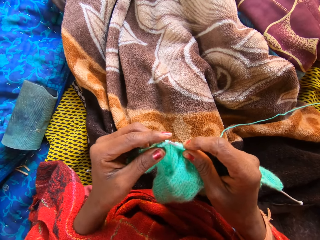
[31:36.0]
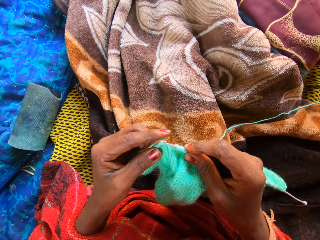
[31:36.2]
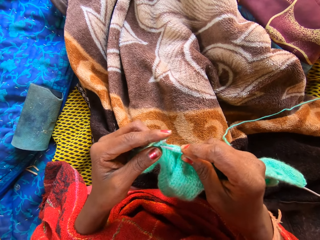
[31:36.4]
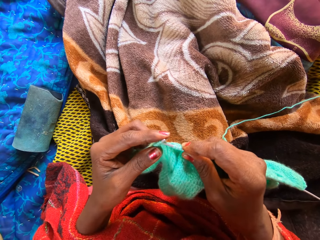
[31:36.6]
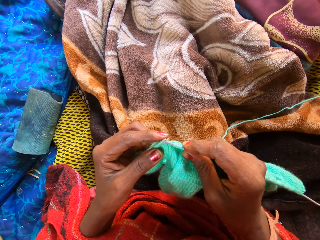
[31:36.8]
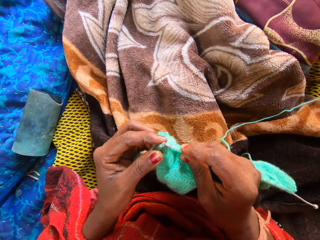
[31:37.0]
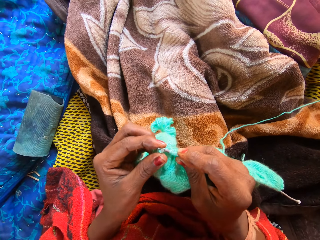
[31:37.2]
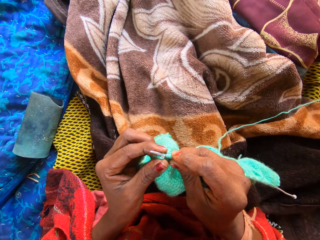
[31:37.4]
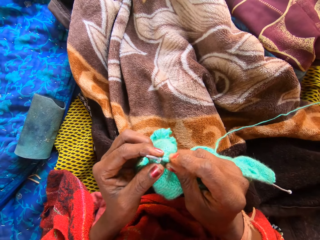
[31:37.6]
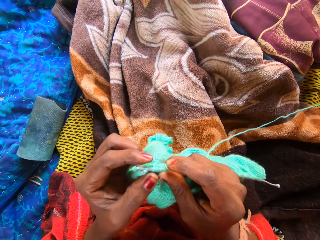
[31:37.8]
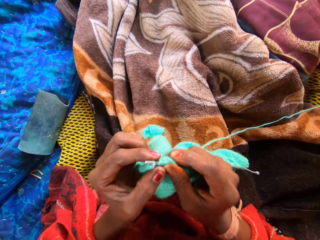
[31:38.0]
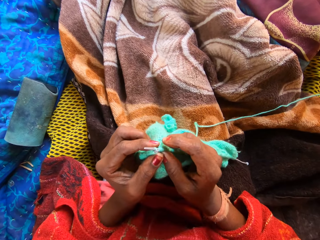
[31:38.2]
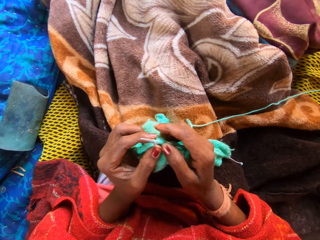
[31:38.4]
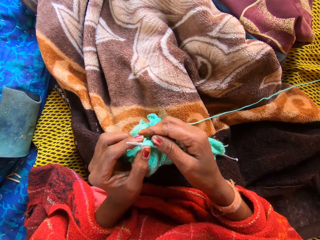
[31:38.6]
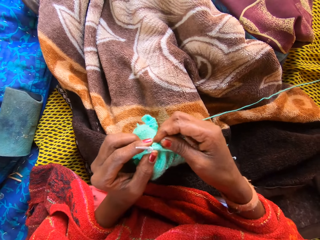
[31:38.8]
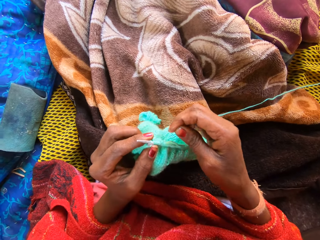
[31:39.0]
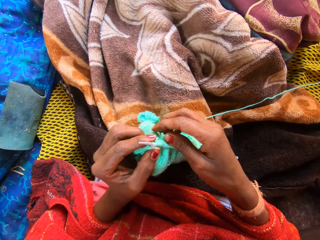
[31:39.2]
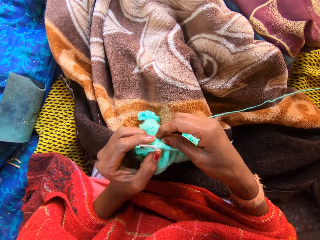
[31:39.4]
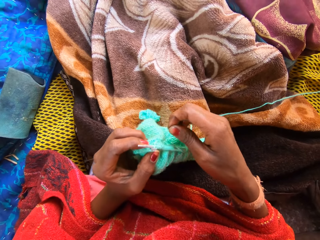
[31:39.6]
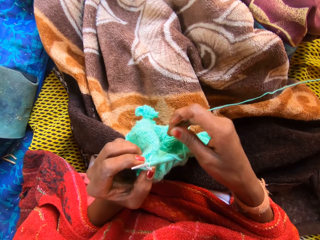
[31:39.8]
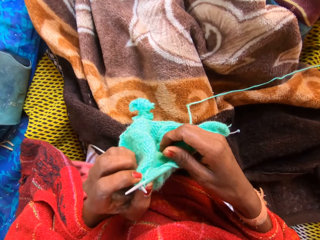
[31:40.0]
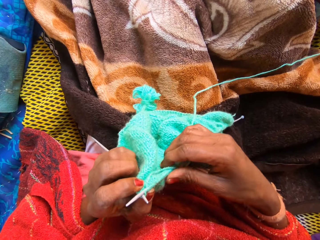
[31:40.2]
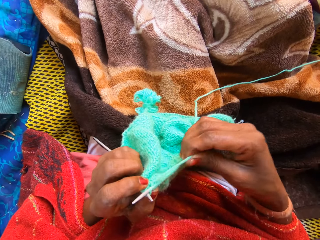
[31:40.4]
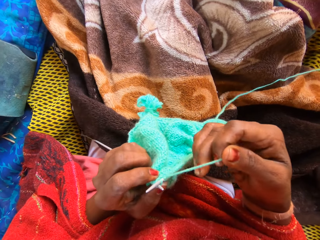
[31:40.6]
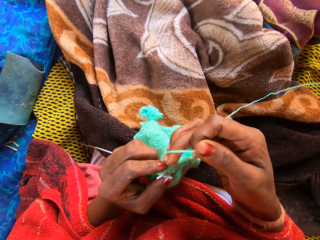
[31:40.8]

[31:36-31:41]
The camera wearer knits with two knitting pins and yarn on the straw mat.

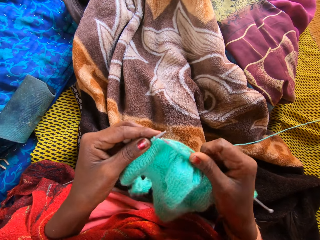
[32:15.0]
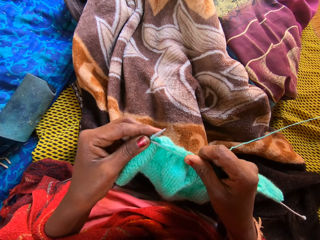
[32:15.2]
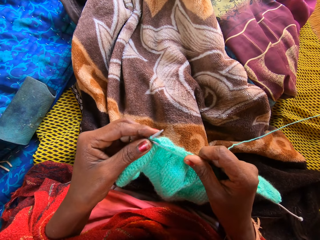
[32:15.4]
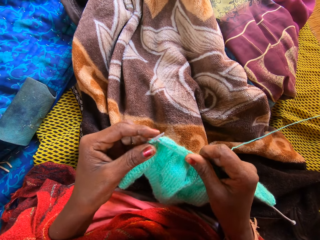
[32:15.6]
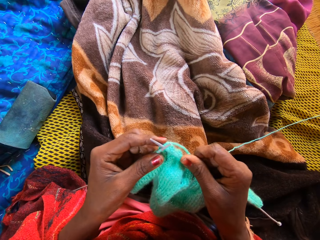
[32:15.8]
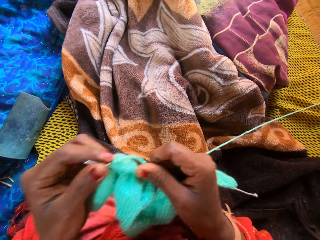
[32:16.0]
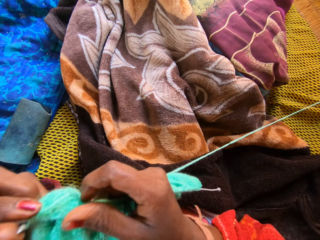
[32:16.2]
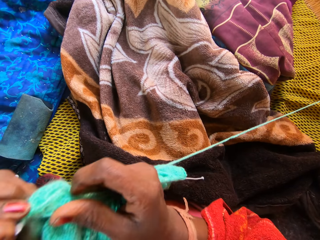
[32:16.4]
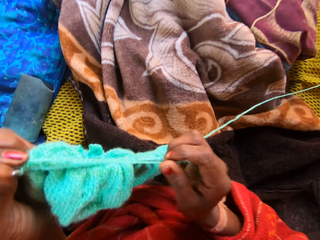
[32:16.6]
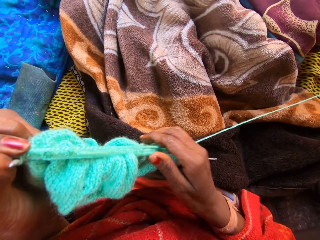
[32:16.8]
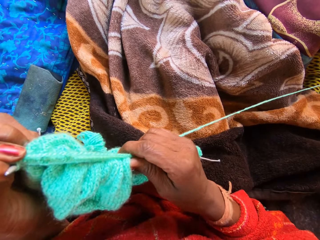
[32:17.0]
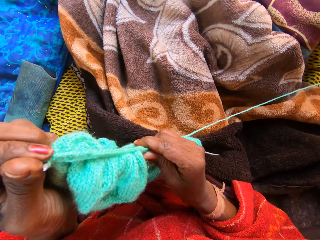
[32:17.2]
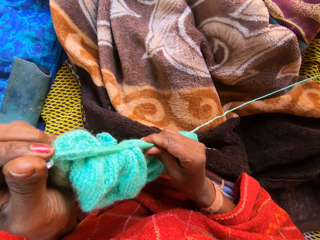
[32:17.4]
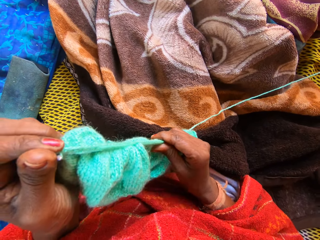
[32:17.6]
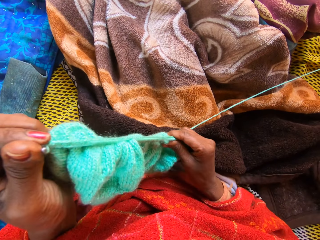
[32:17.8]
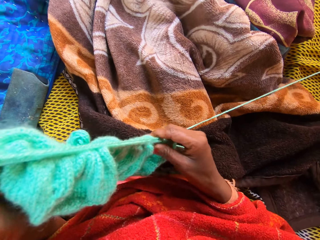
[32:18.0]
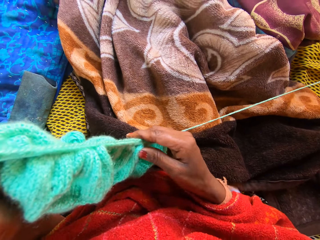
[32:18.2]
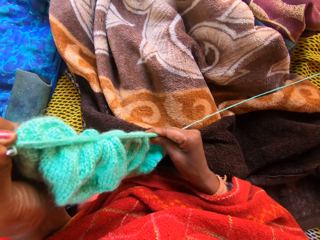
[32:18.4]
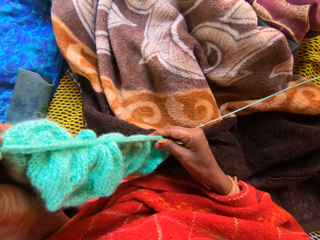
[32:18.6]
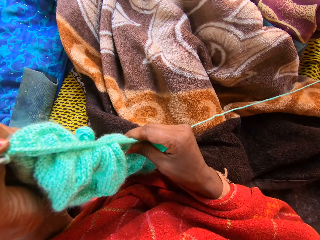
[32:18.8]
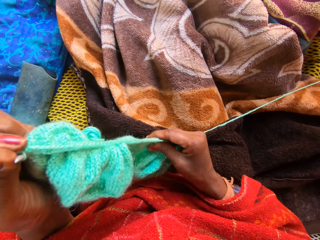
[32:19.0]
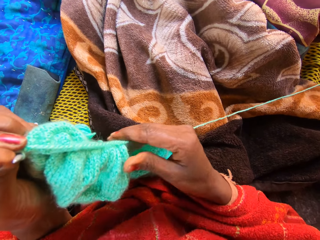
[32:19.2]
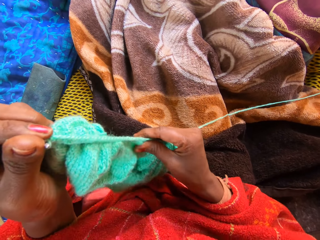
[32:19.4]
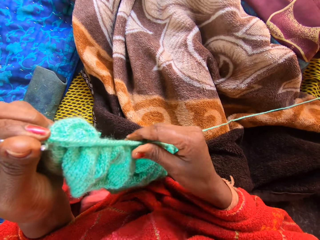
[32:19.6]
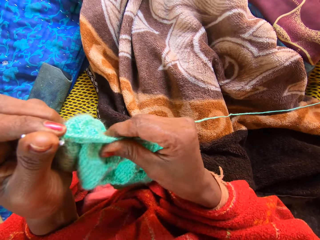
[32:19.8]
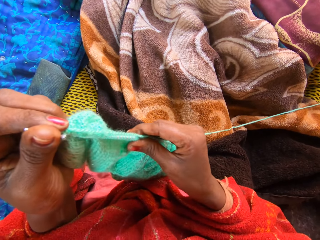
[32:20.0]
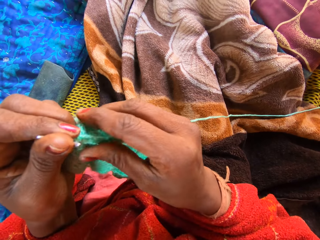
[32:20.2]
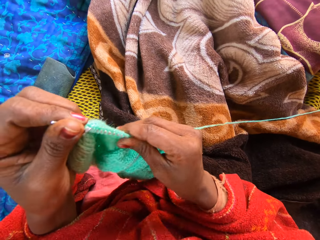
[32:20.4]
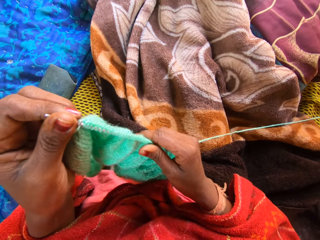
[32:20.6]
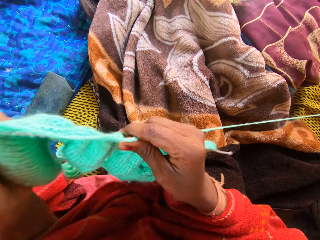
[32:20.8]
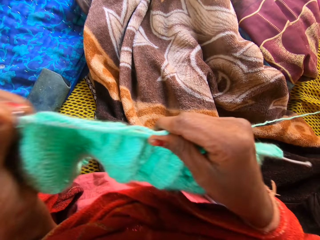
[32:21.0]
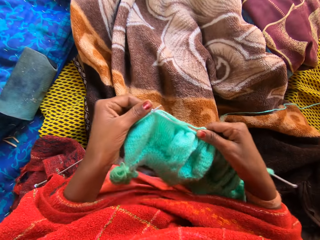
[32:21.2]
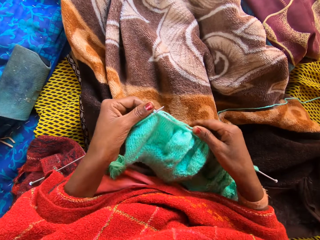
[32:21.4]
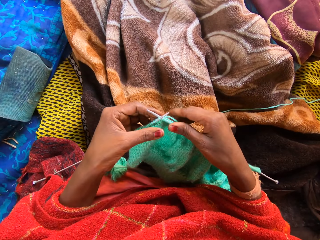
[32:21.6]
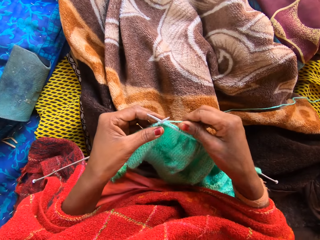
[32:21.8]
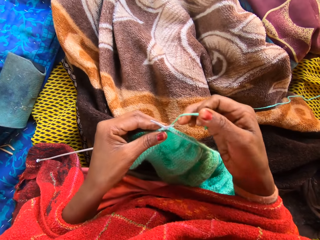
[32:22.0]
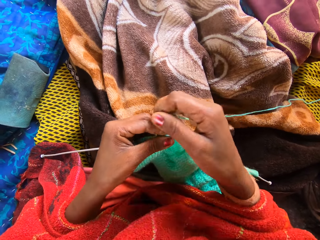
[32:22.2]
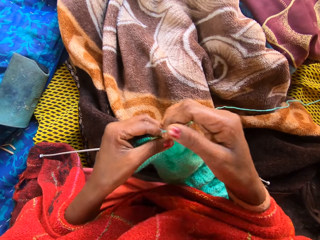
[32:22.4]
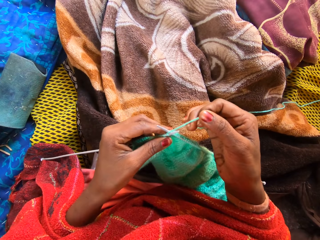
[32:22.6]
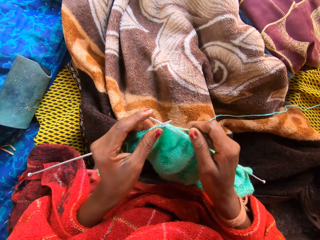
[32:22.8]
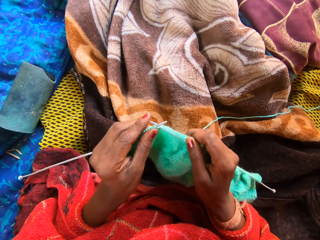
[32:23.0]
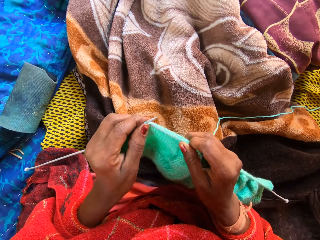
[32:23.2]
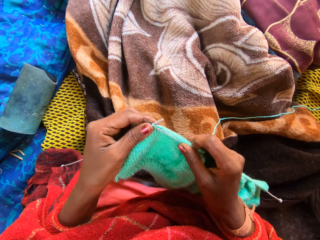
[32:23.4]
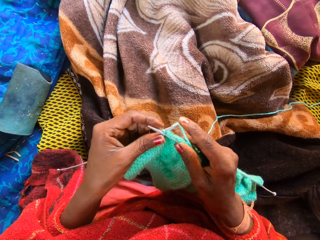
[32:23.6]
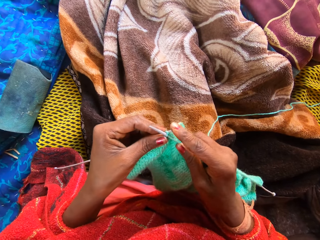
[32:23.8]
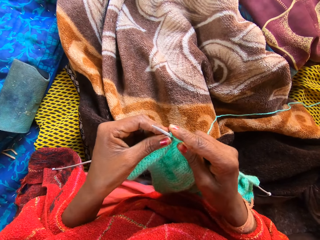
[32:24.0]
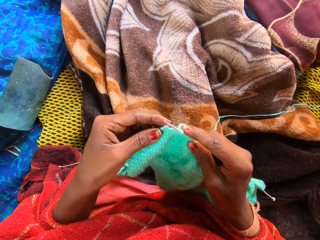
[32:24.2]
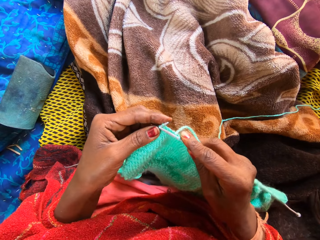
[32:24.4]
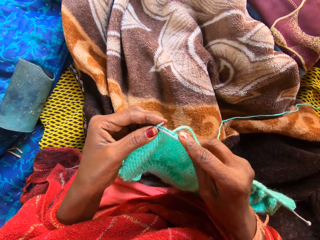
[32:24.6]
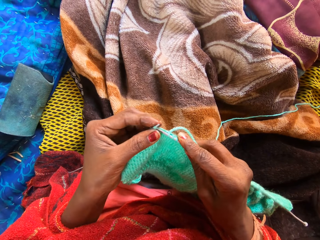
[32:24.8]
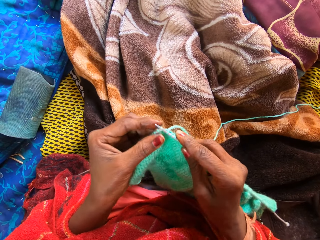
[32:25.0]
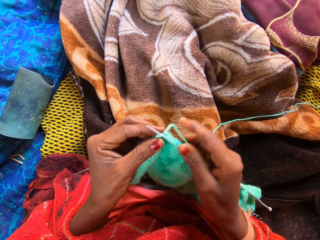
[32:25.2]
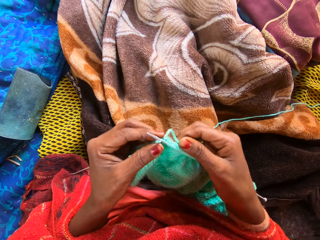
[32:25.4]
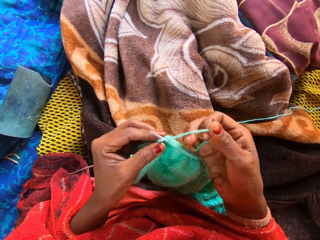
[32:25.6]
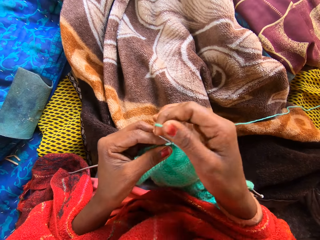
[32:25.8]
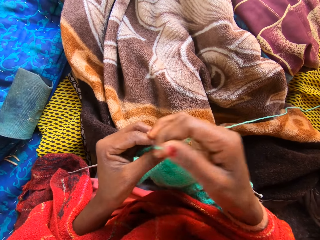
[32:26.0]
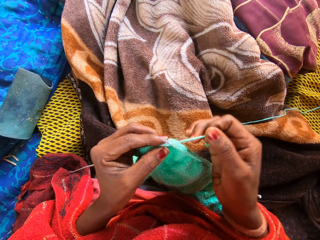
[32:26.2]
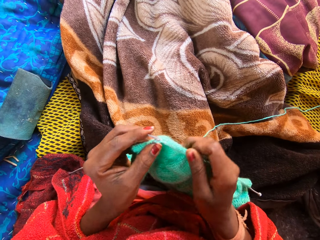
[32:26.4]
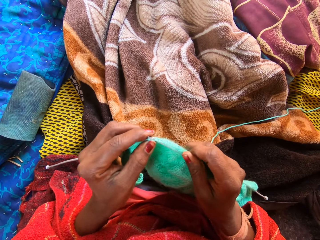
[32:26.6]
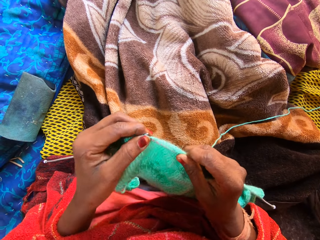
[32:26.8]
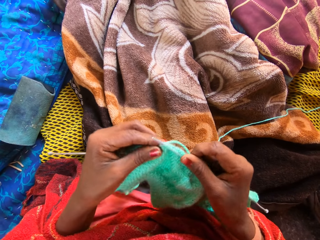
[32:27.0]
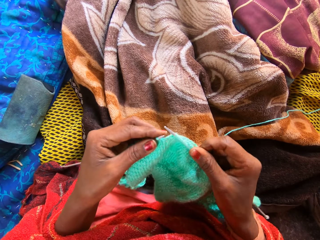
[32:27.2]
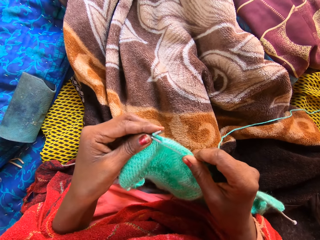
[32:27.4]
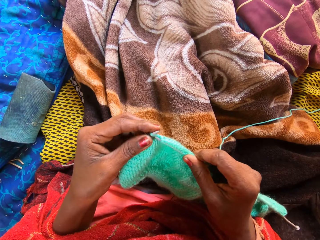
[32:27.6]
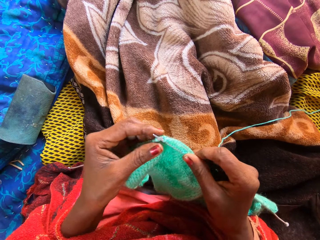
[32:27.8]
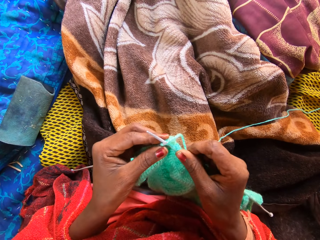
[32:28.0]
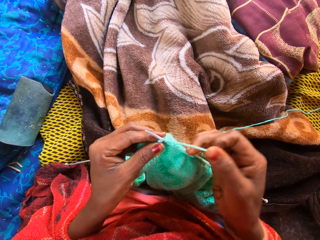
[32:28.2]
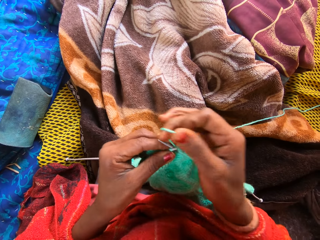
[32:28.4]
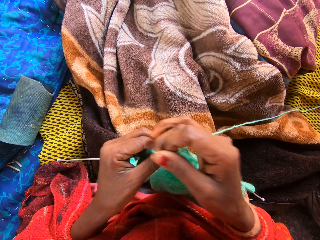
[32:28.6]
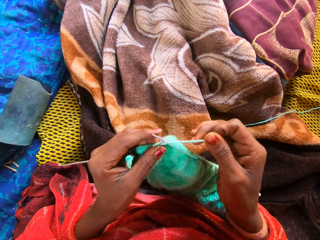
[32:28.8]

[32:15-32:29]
The camera wearer holds both knitting pins with her left hand. She adjusts the yarn on the right hand with her right hand. She adjusts the fabric on the knitting needle. She knits with two knitting pins and yarn on the straw mat.

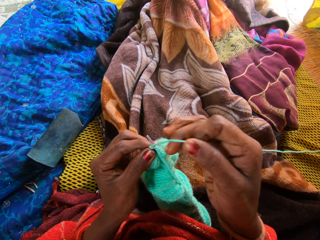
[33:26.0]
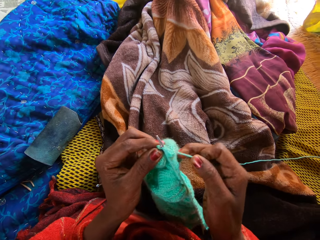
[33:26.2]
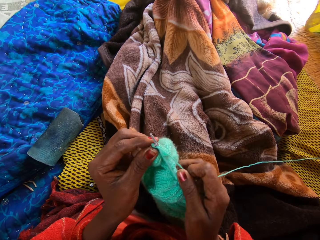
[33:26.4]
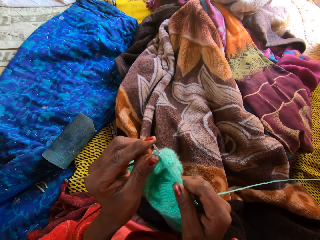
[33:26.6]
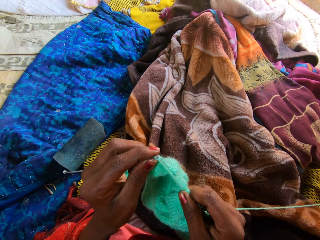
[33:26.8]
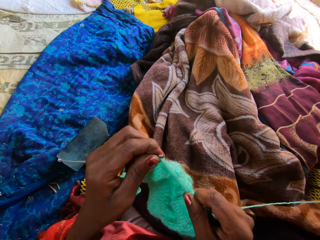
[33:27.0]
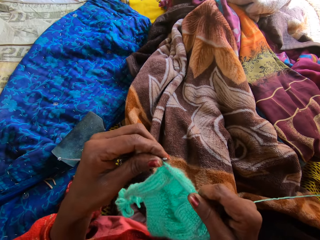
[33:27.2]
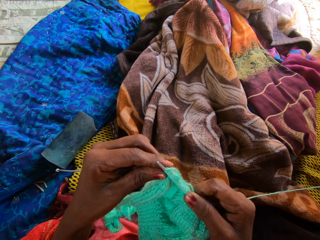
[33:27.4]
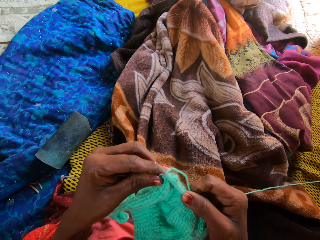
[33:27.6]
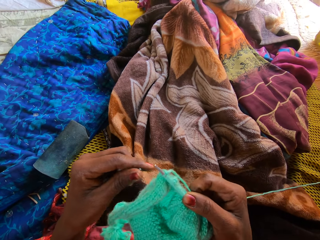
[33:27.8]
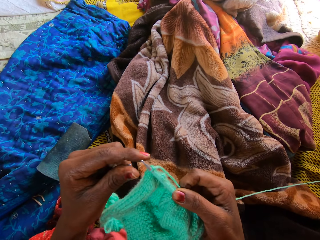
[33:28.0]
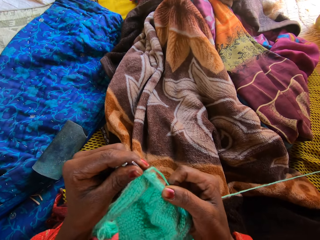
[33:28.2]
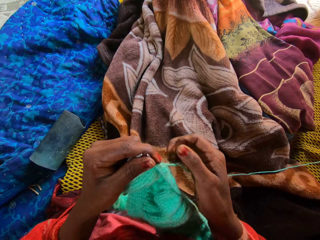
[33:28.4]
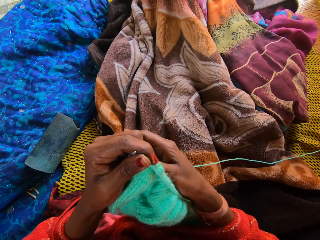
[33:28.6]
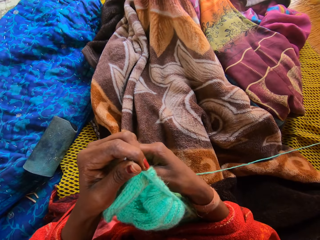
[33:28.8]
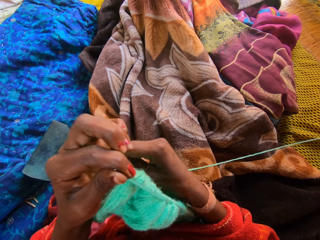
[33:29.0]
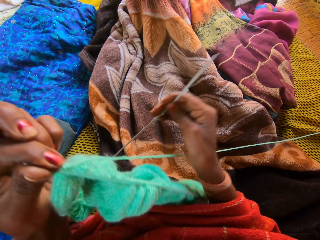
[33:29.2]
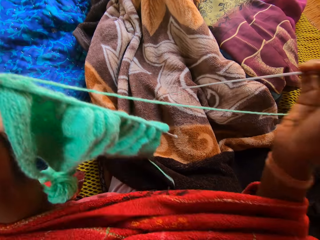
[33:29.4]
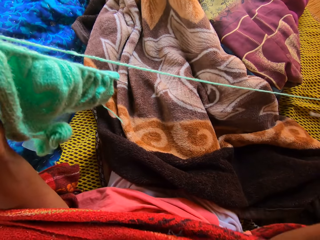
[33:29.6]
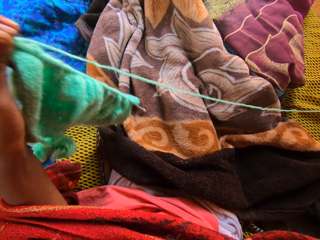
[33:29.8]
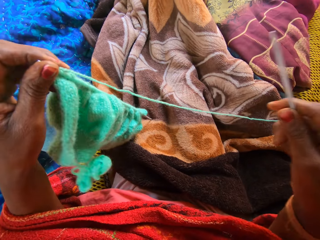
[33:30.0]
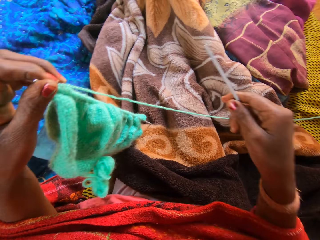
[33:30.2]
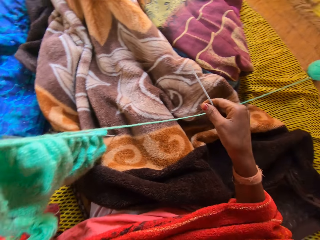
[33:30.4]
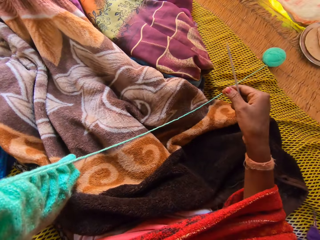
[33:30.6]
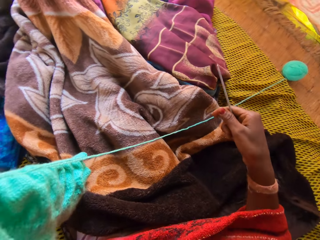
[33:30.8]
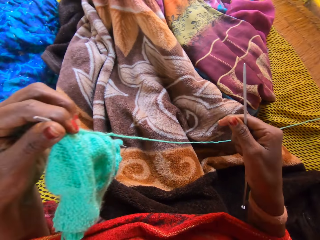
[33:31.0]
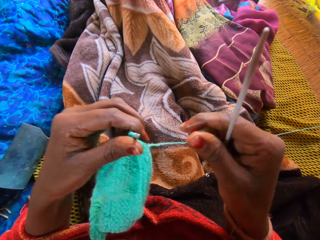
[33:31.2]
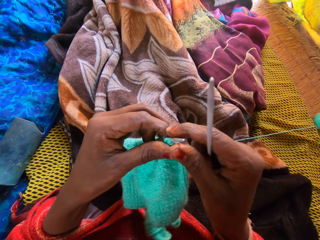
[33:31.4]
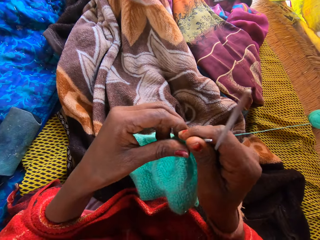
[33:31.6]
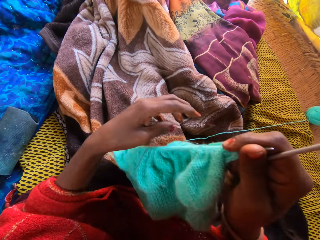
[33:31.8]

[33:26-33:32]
The camera wearer removes the left knitting pin from the yarn with her left hand. She holds the right knitting pin and yarn with her left hand. She holds the left knitting pin with her right hand.
